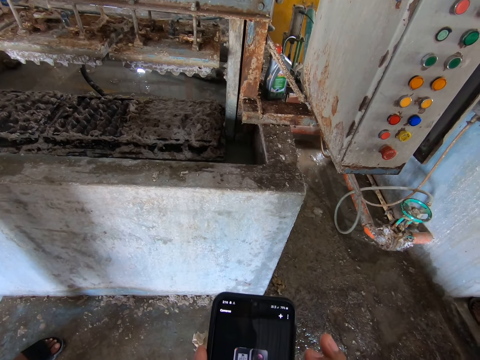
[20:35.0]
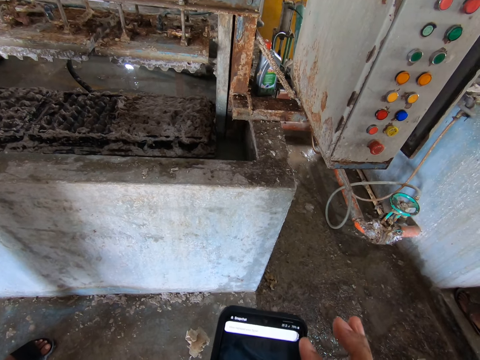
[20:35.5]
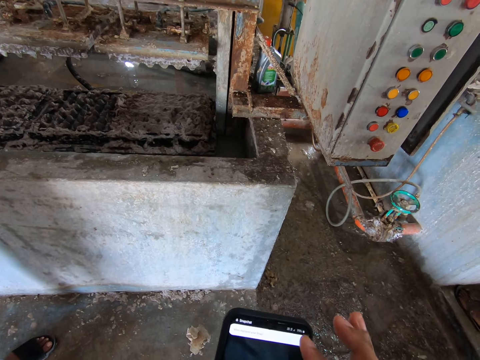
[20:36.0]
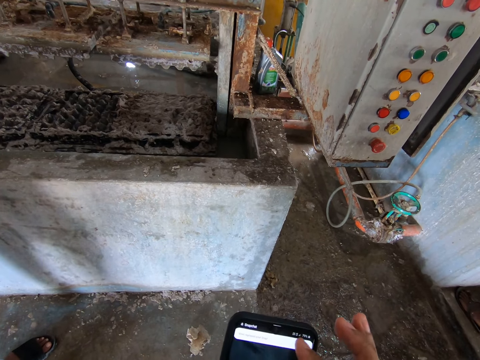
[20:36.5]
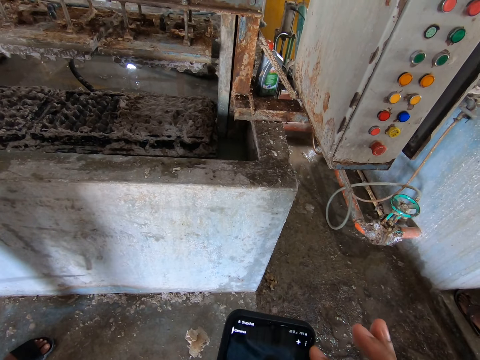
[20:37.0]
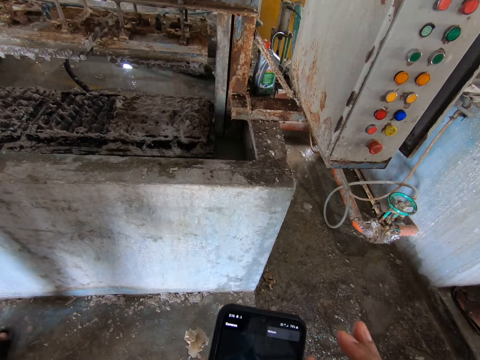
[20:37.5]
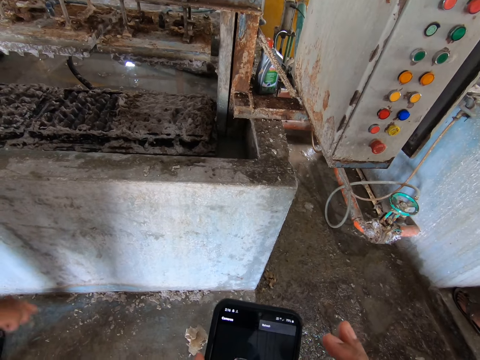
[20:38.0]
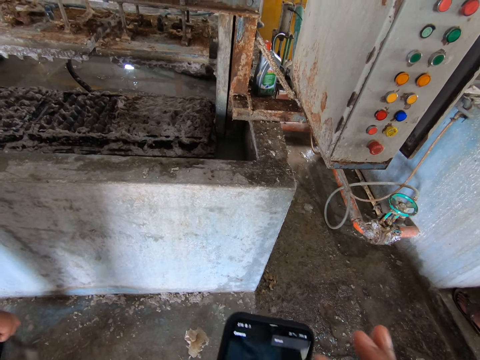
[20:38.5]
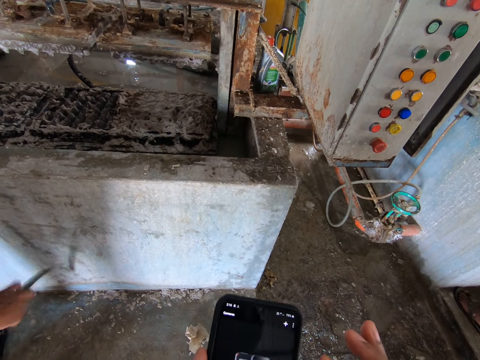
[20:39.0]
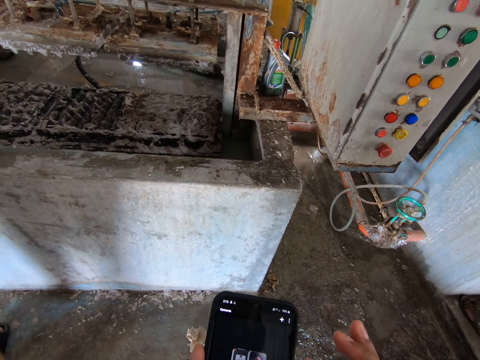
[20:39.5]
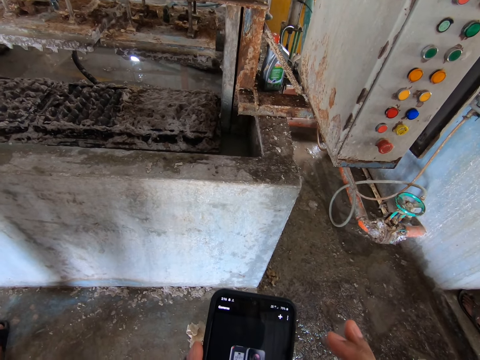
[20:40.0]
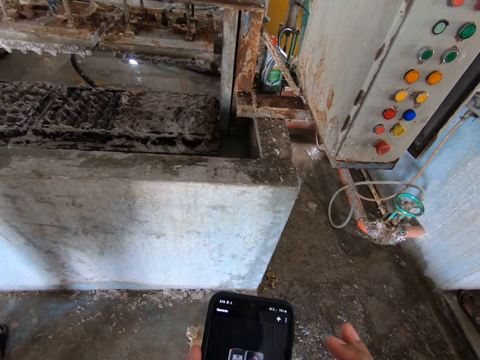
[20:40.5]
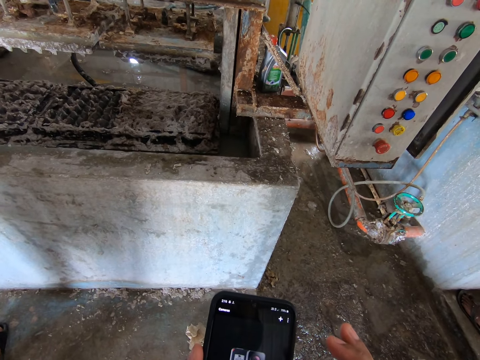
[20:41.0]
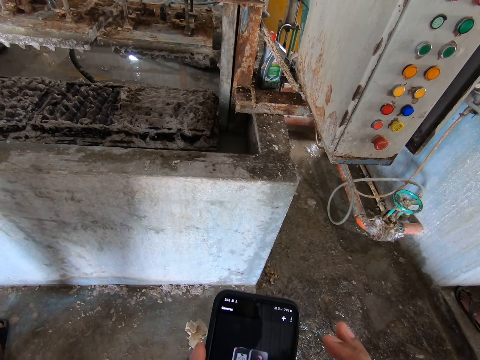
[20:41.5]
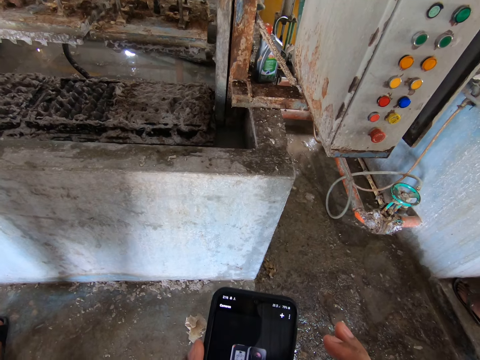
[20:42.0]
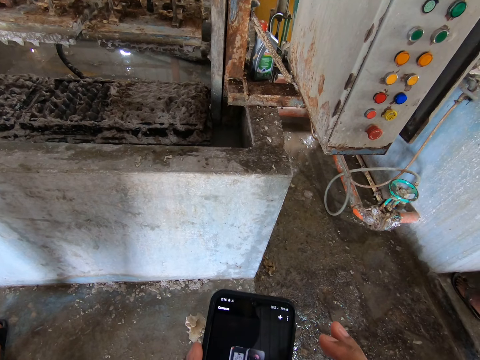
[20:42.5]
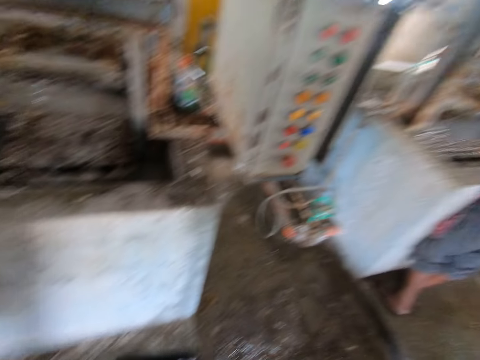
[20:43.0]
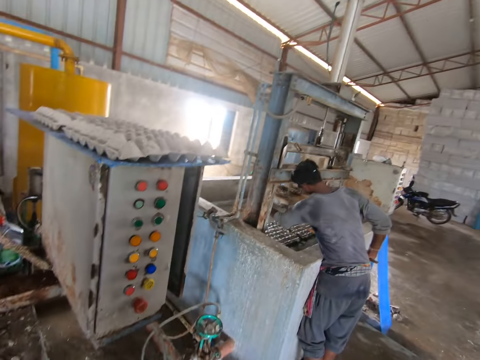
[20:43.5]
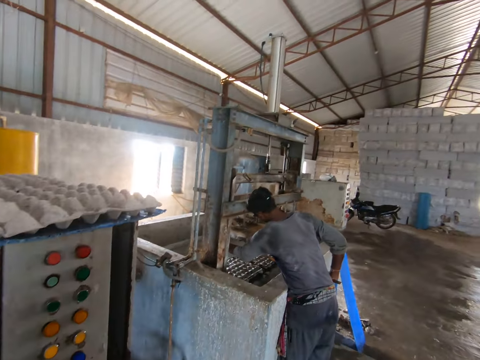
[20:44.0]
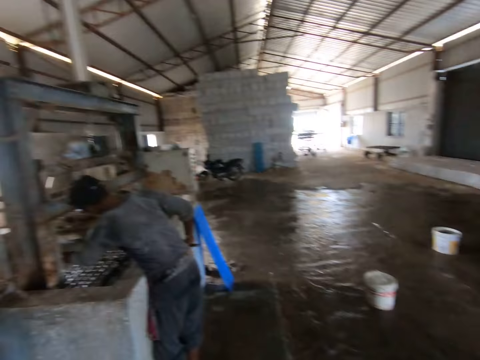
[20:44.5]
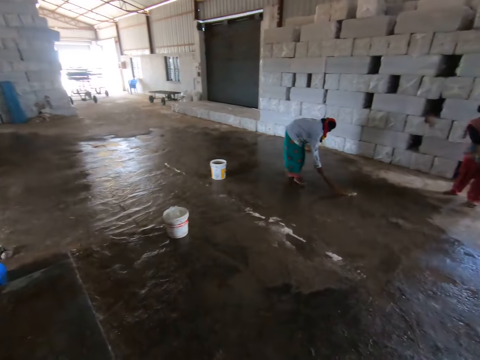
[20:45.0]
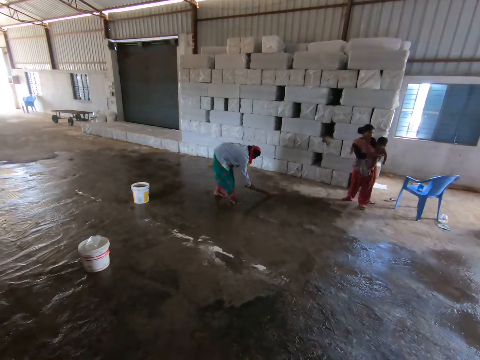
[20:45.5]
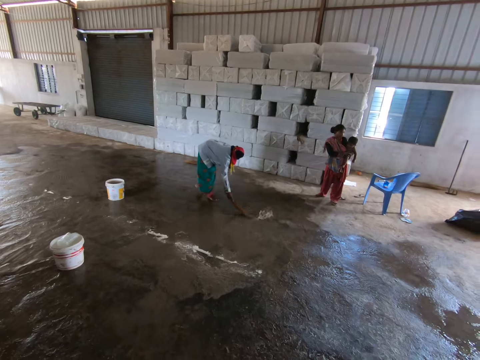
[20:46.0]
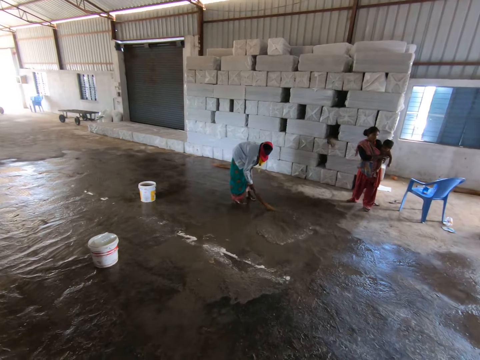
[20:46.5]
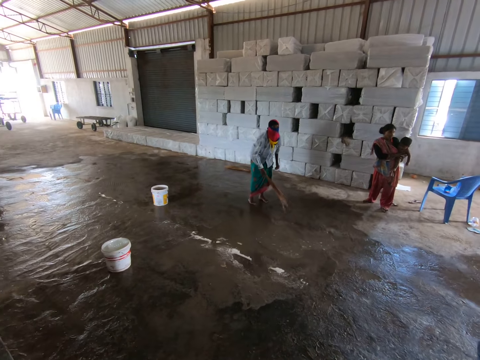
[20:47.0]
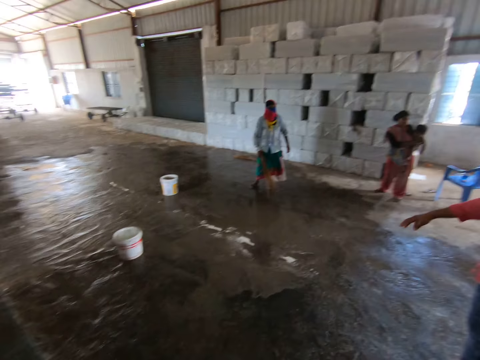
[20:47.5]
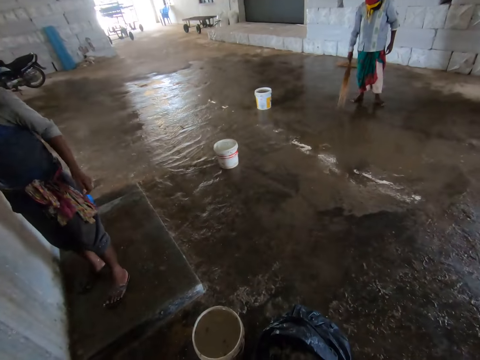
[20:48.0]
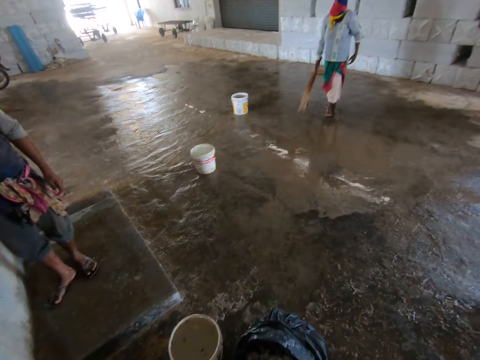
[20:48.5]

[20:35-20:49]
The camera wearer looks around the room.

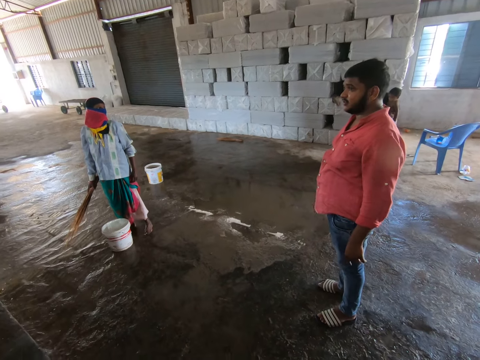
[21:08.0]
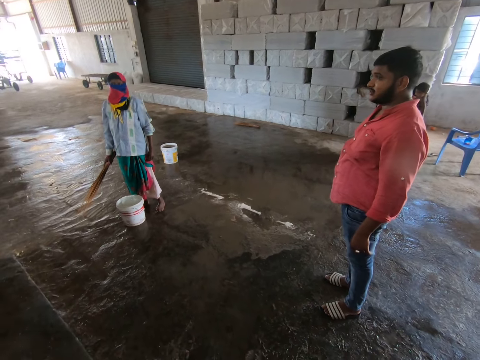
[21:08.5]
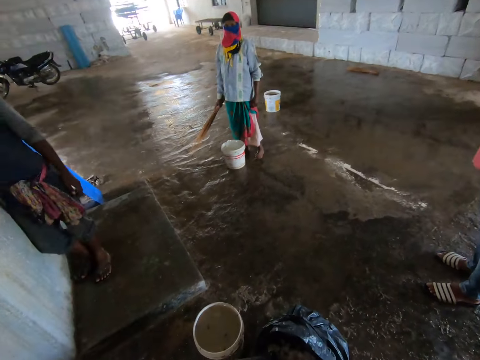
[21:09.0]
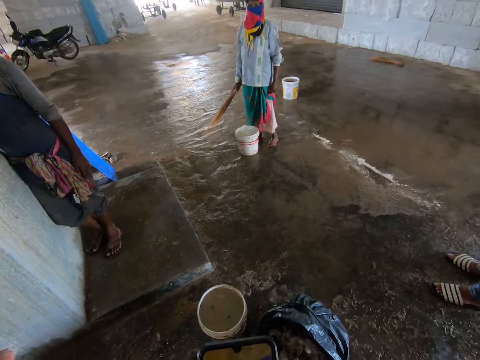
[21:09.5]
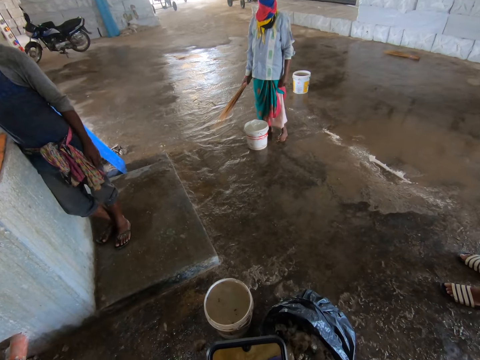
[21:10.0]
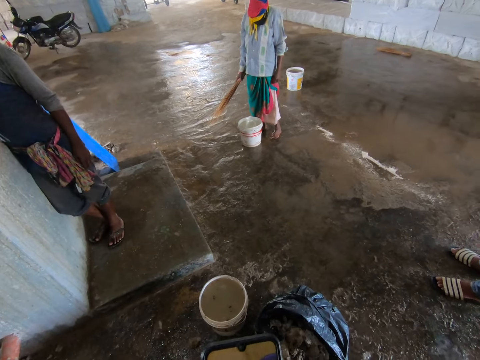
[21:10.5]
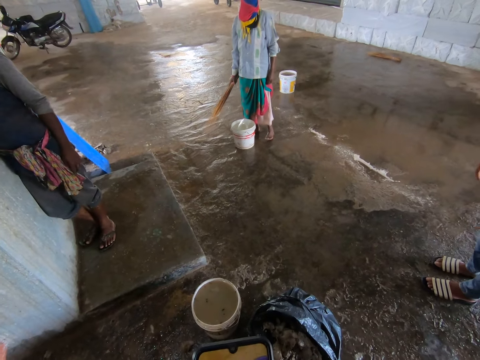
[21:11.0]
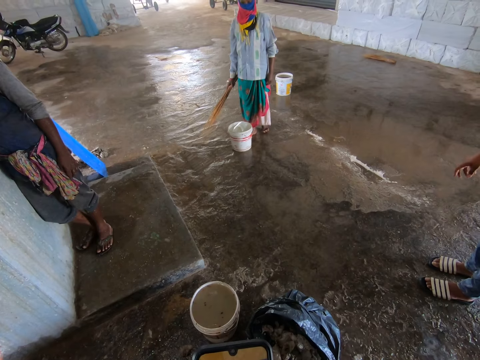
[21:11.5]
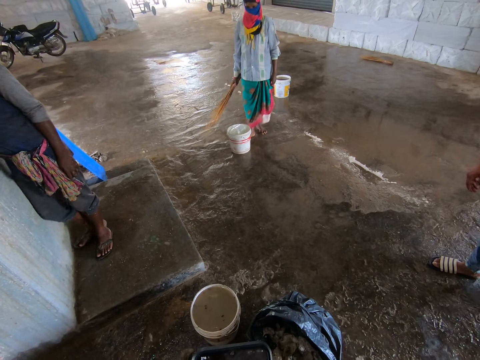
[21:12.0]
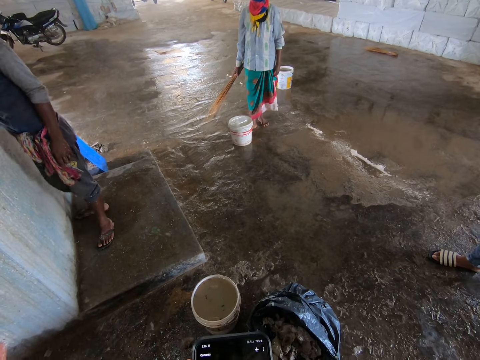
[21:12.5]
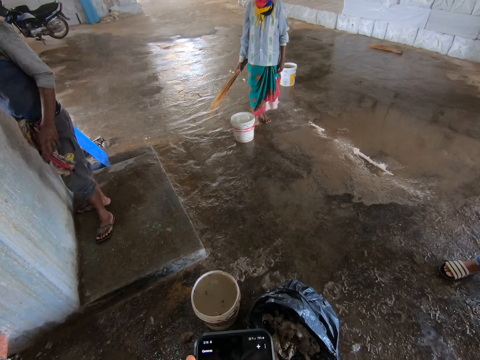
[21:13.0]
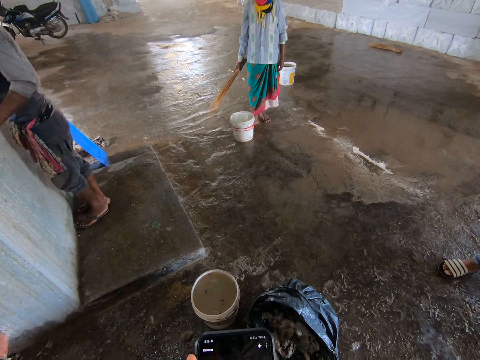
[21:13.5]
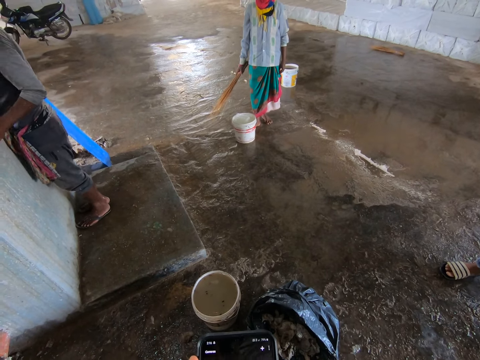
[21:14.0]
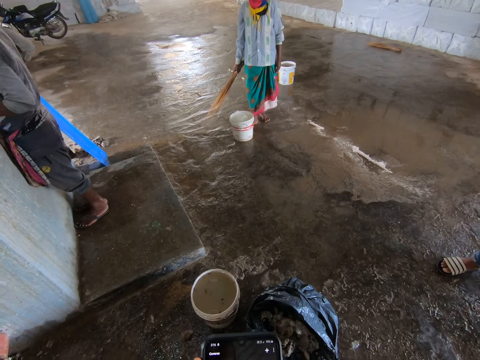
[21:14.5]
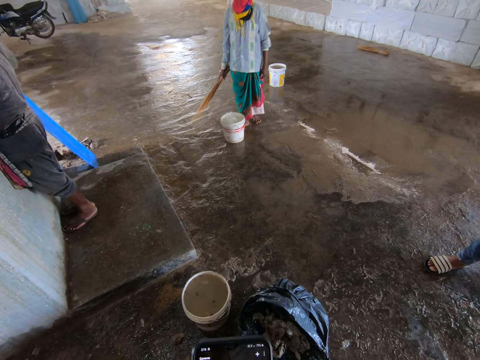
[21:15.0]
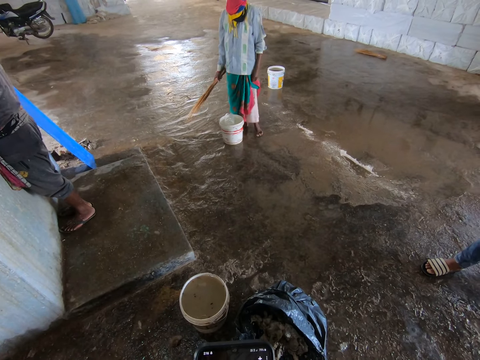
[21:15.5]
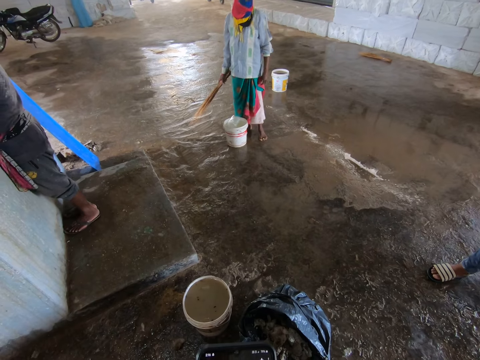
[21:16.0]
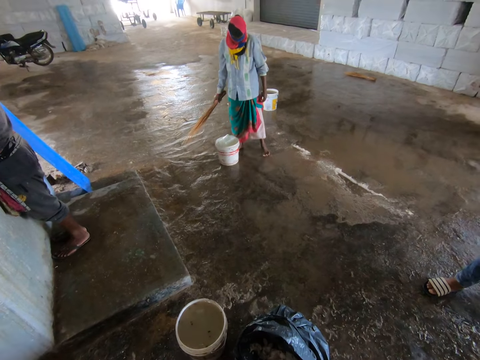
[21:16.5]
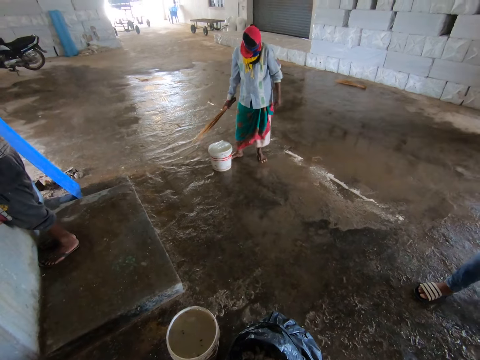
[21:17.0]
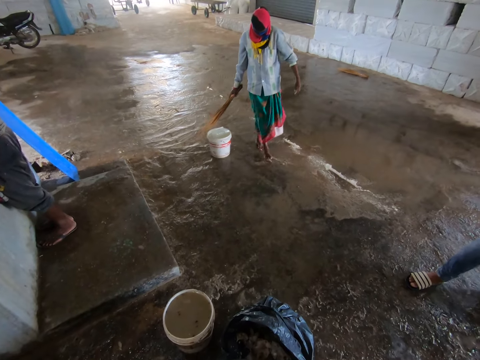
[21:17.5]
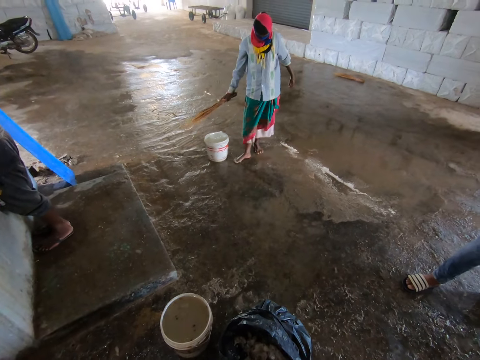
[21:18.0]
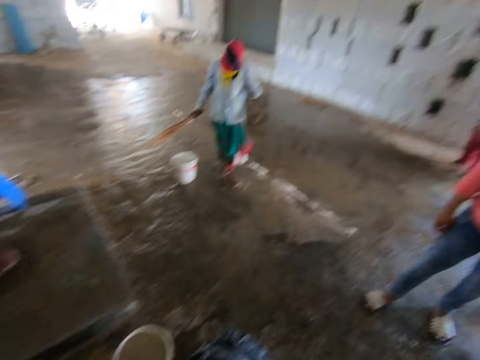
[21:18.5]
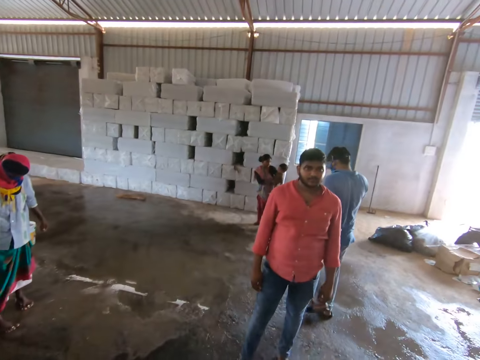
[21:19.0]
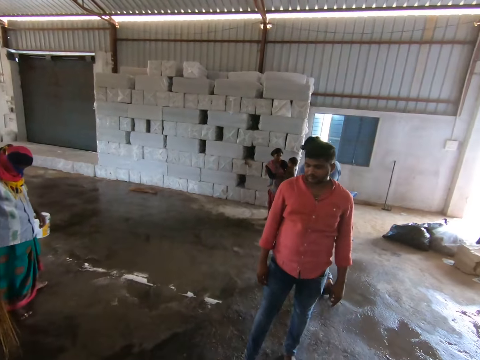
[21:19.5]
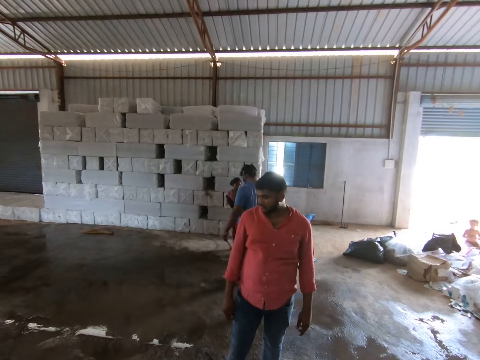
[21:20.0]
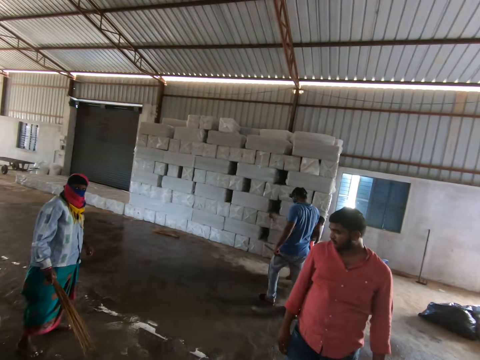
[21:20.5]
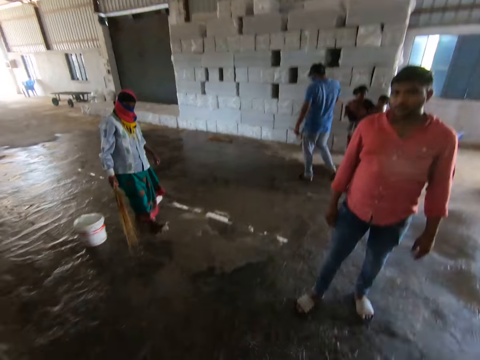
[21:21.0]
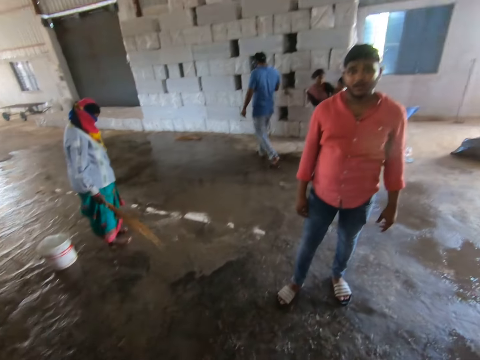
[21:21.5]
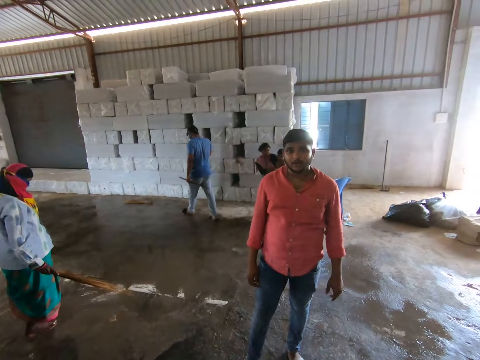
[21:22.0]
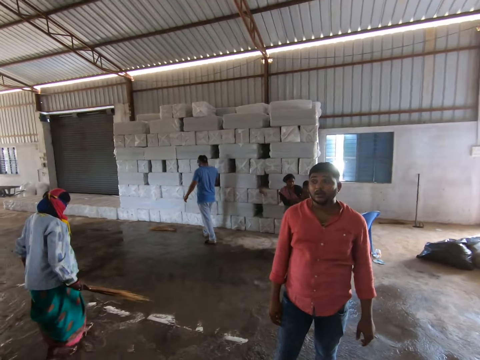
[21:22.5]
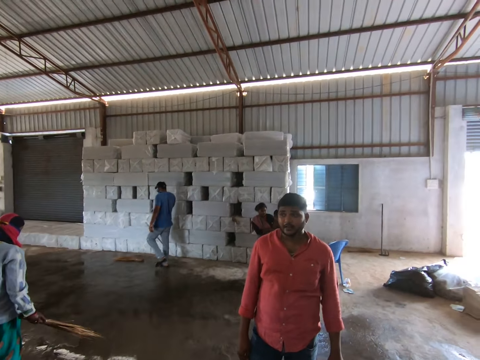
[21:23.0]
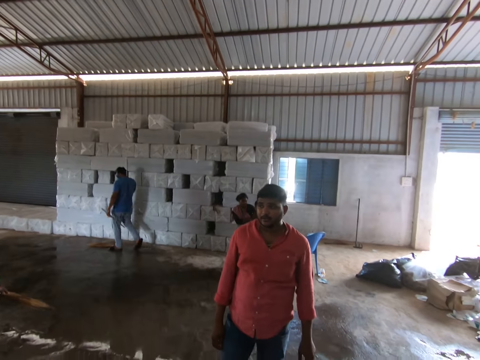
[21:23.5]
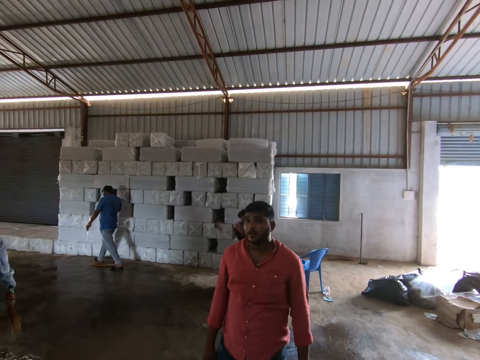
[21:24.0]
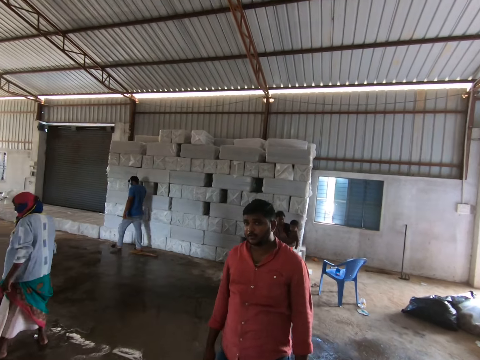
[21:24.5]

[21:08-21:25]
The camera wearer uses a mobile phone. They converse with a person.
